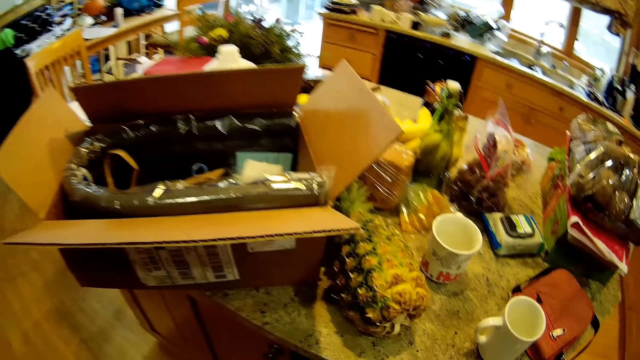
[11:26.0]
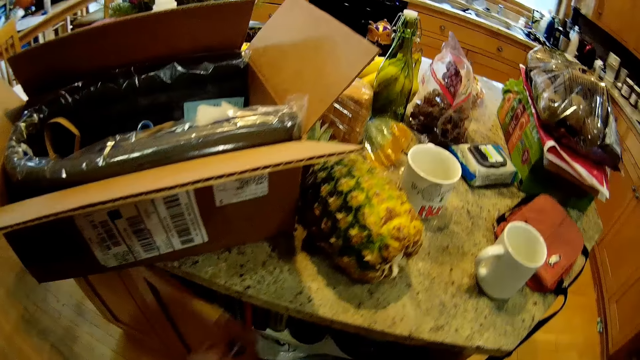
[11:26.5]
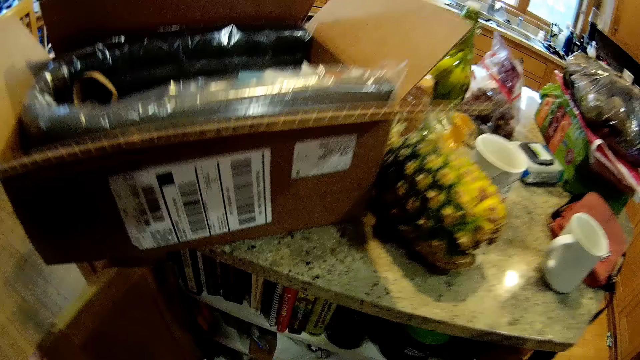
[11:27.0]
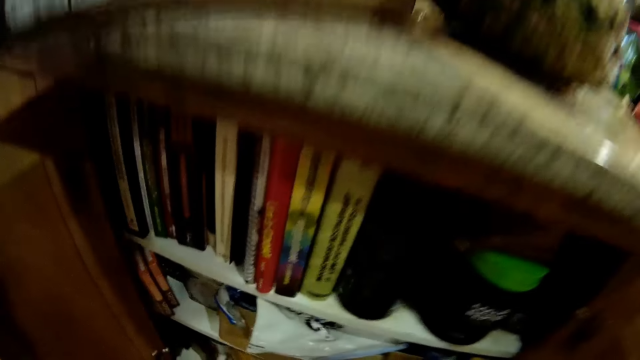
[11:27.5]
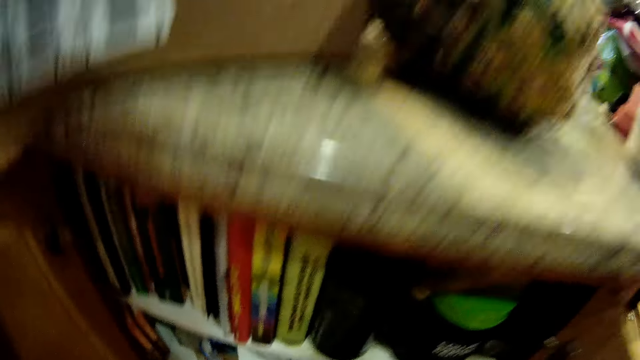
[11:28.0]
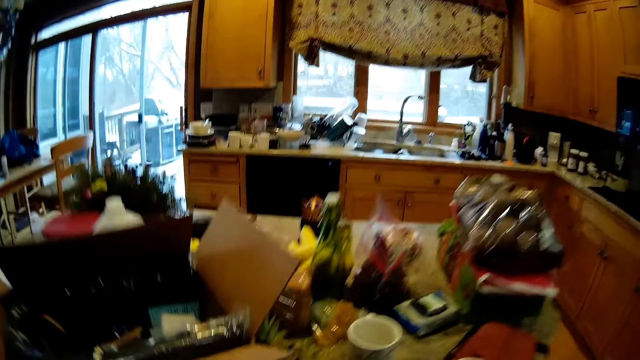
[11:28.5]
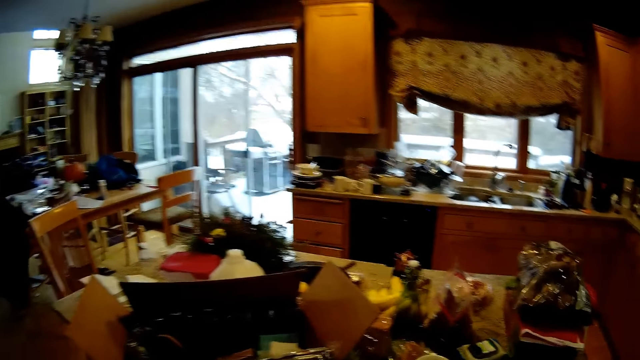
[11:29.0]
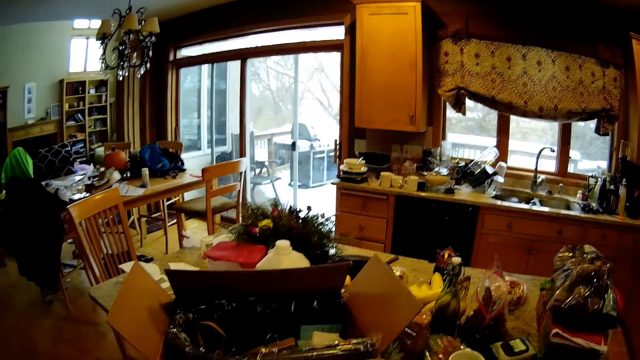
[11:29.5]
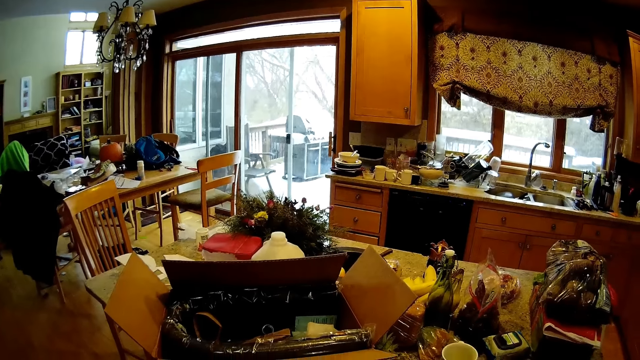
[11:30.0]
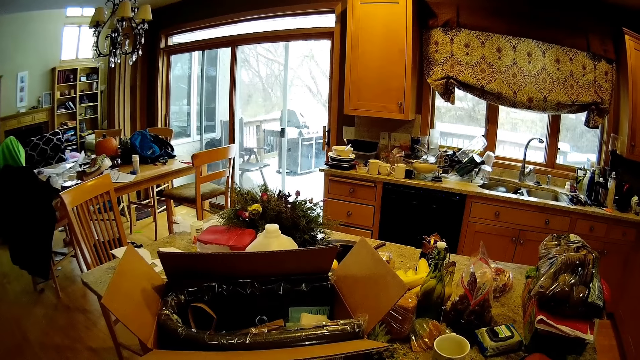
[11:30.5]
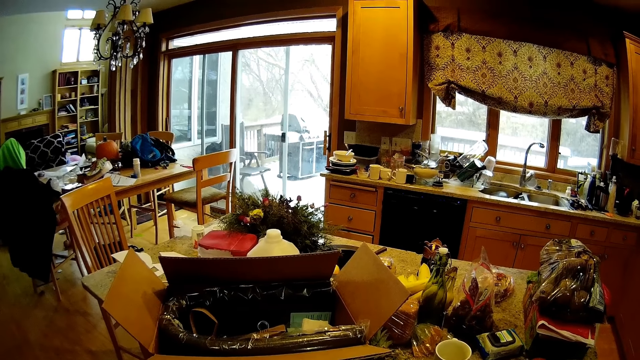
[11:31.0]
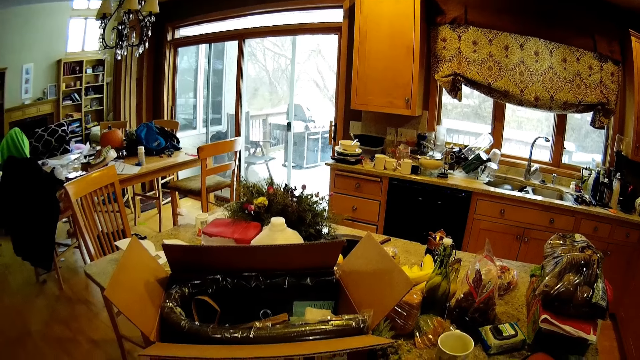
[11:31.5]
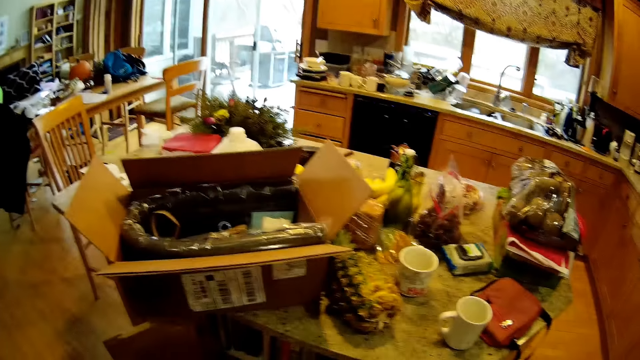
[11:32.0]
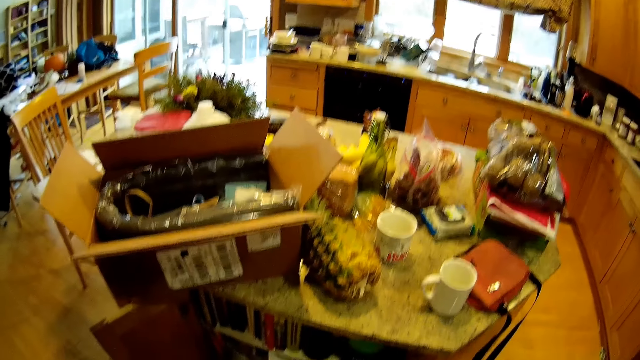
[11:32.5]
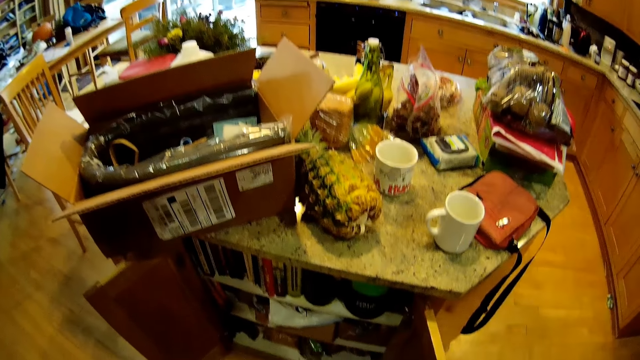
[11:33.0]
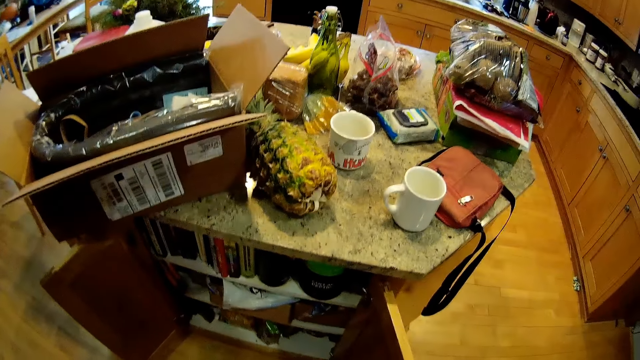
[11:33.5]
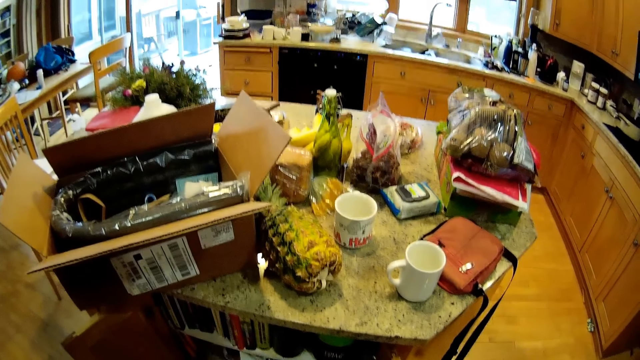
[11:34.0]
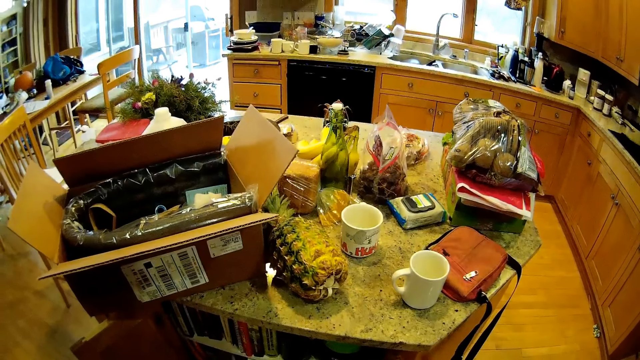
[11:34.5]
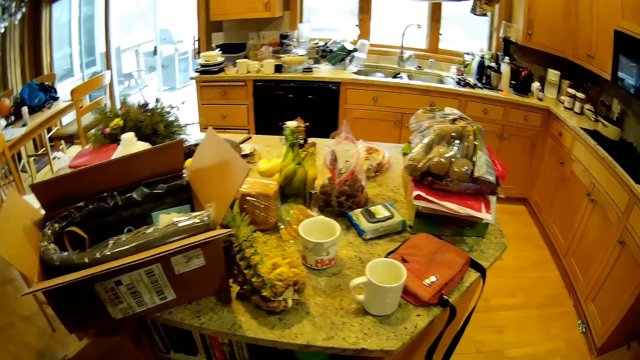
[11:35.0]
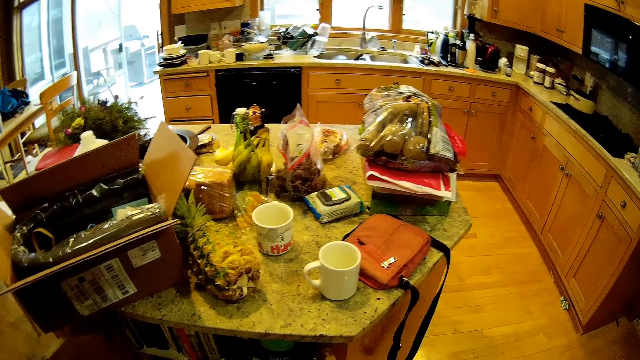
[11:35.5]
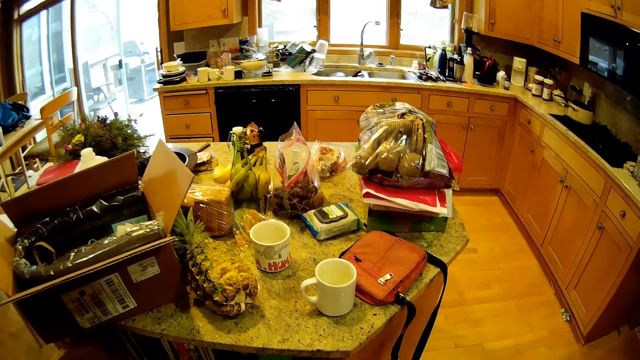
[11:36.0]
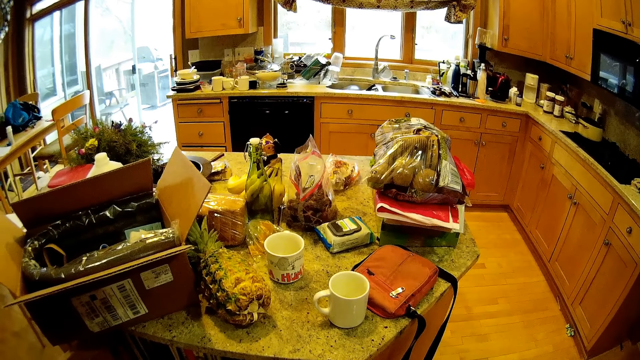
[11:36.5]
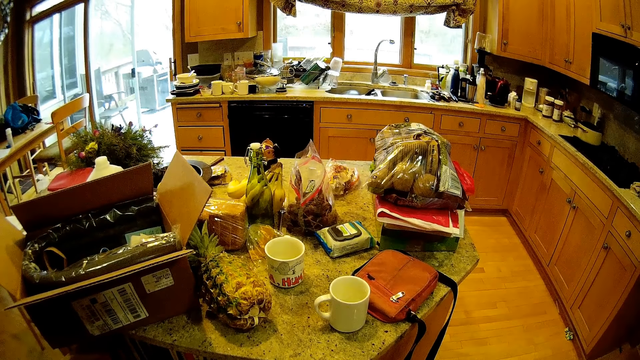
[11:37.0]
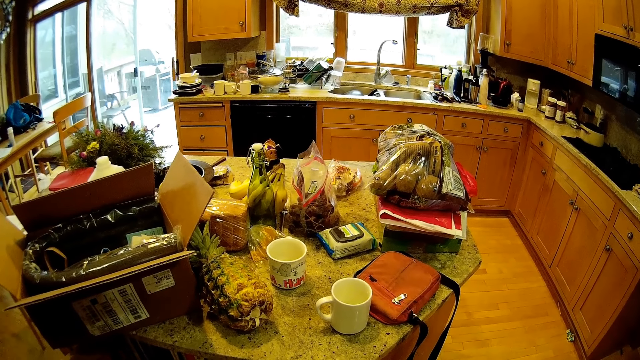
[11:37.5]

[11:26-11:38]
The camera wearer opens a kitchen cabinet. They look around.

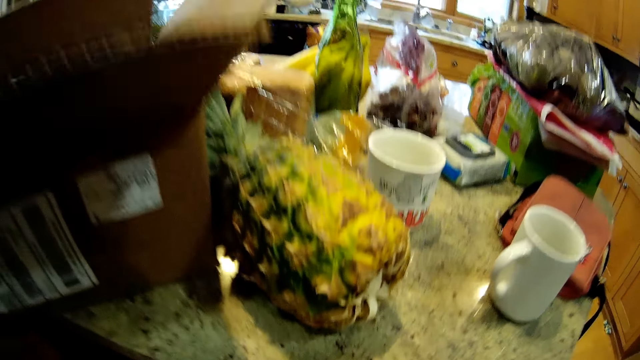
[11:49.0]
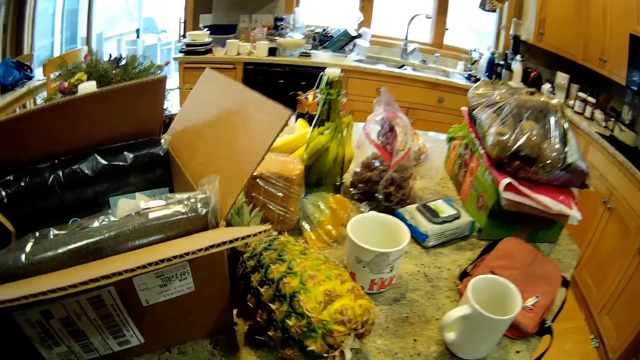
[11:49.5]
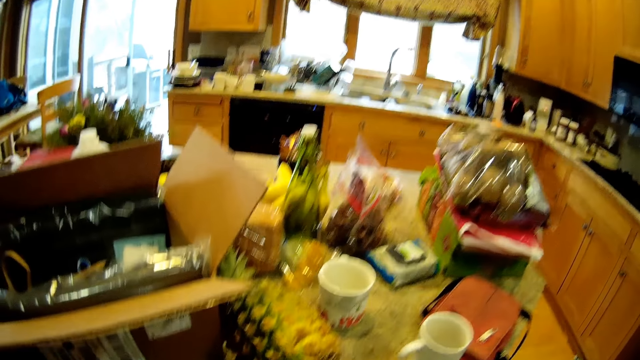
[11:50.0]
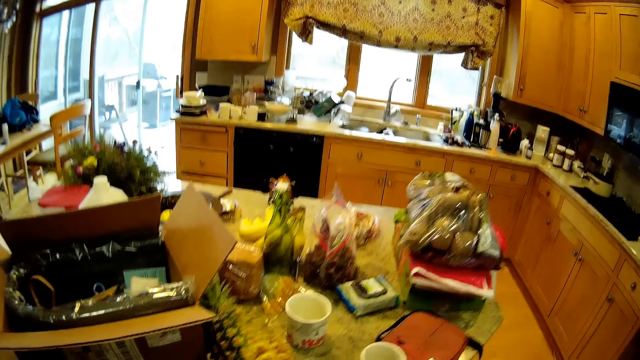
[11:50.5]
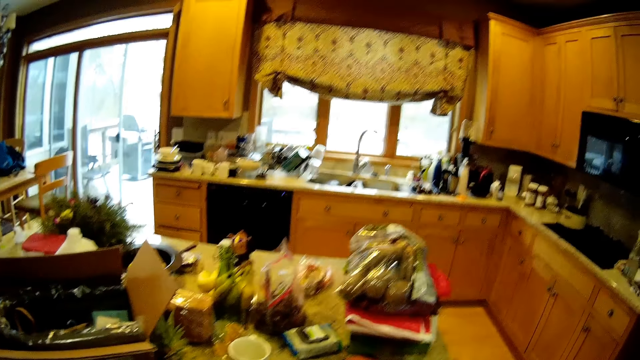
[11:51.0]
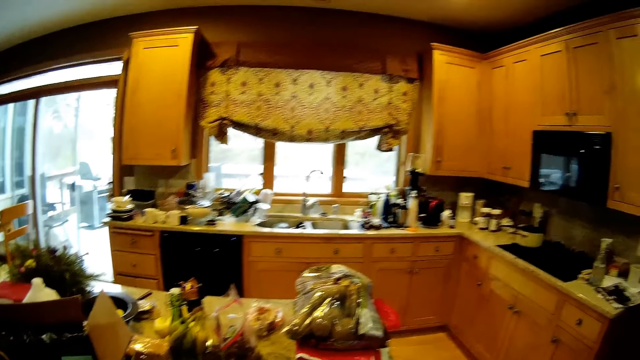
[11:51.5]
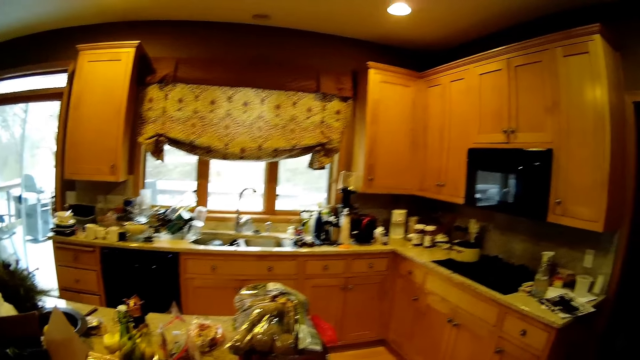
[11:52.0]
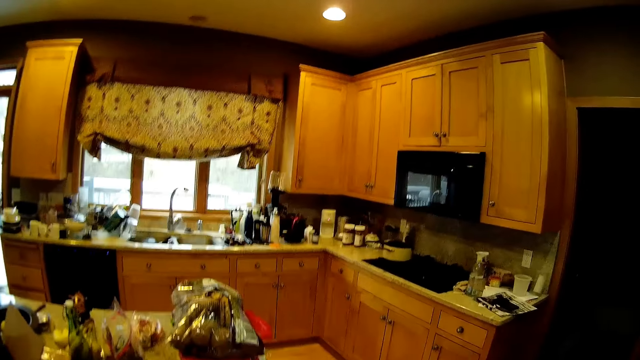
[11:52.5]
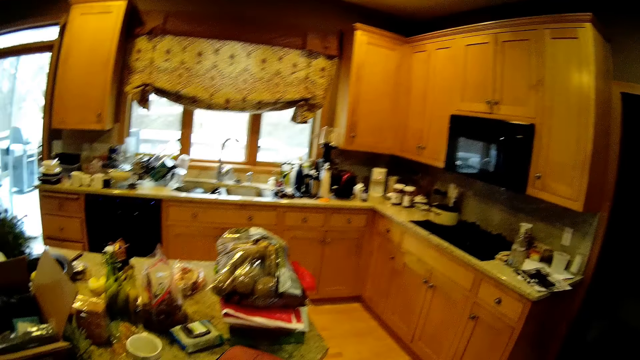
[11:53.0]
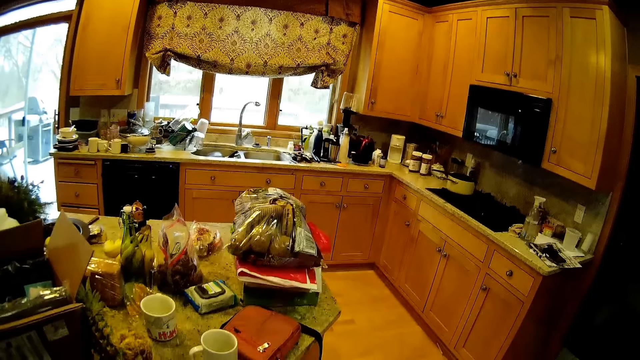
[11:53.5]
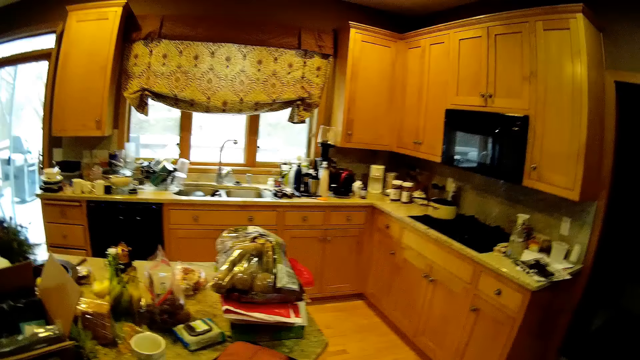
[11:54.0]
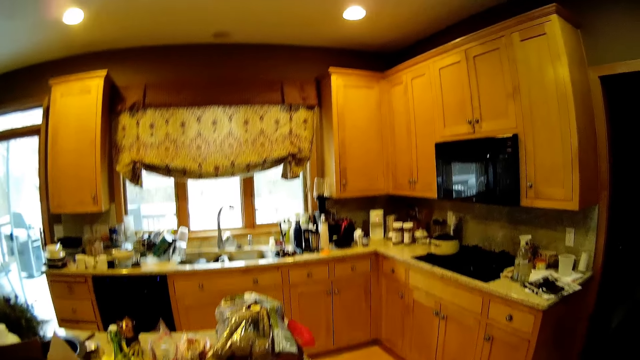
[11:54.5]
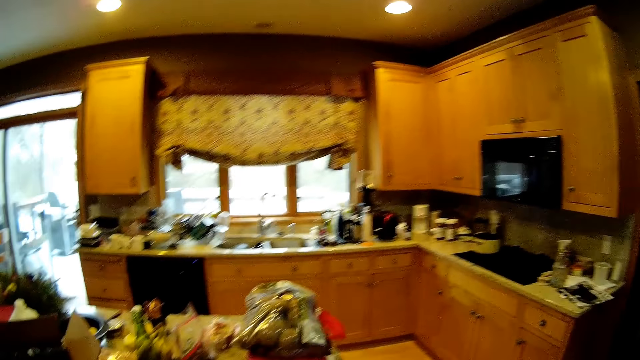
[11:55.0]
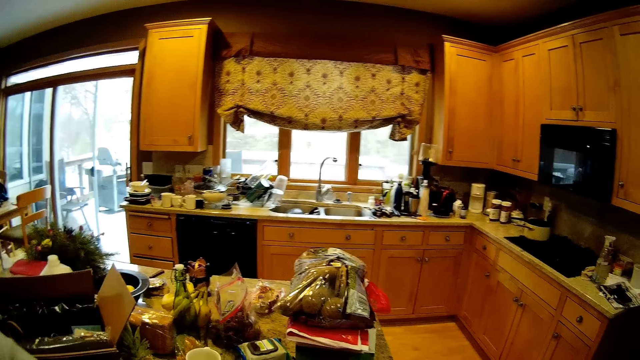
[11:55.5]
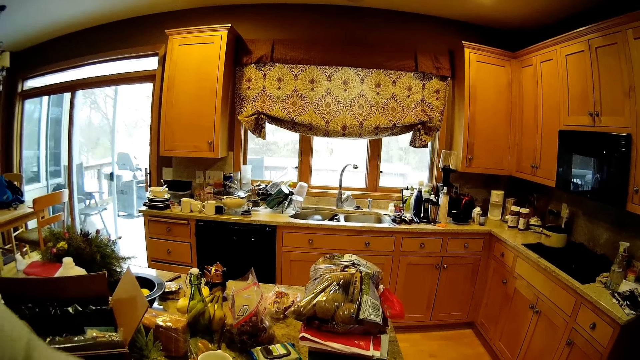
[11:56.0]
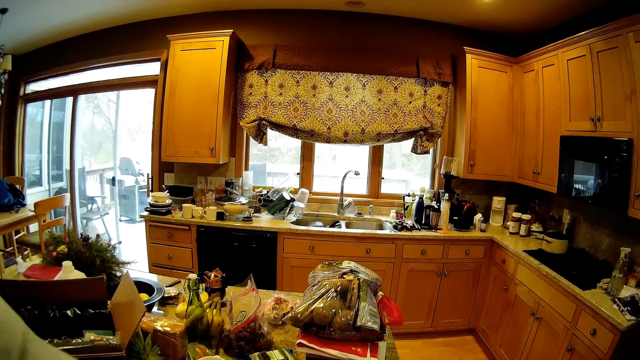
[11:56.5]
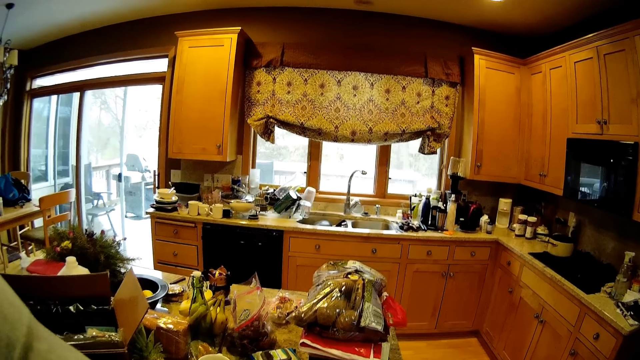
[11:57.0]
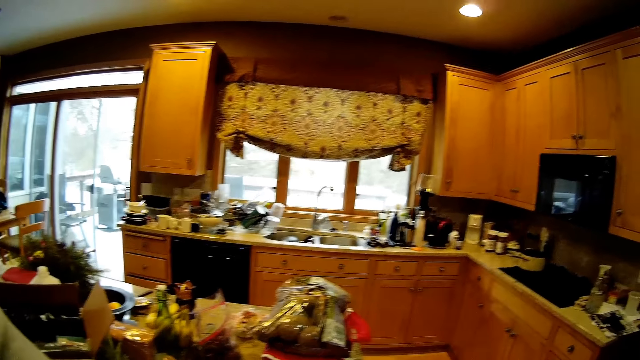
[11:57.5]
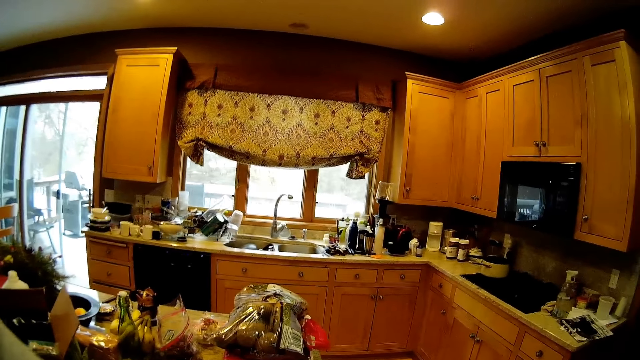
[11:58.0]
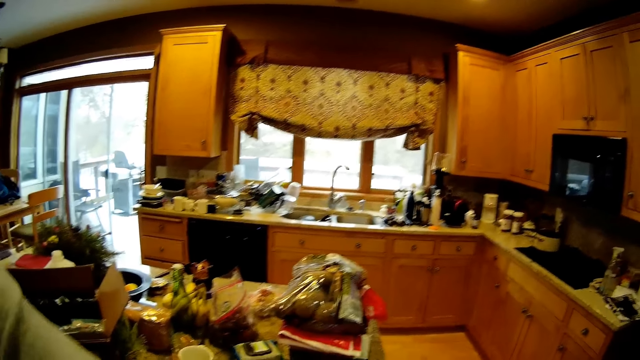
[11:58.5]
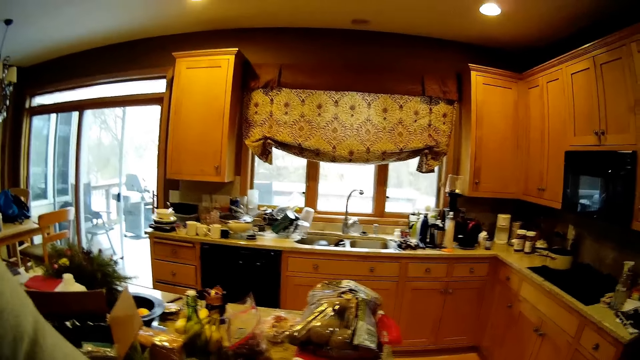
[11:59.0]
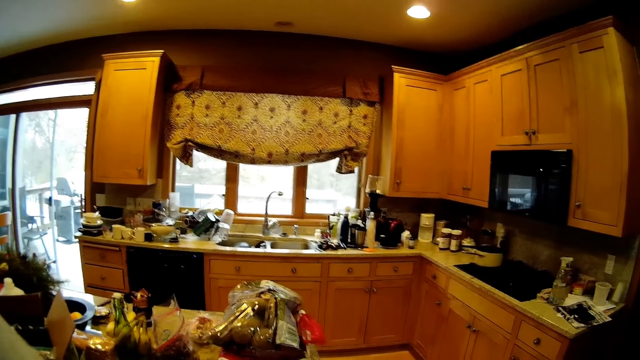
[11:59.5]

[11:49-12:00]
The camera wearer picks something. They open a container.
